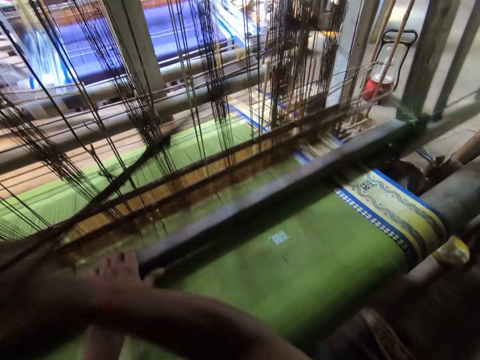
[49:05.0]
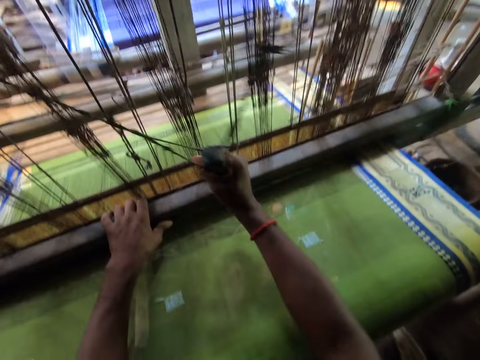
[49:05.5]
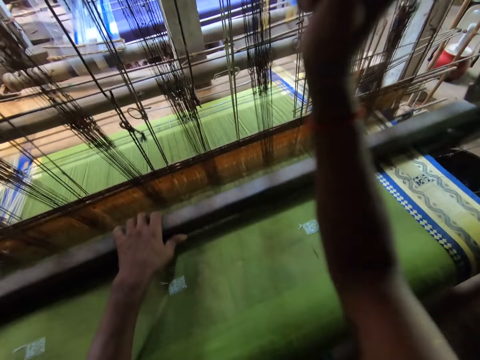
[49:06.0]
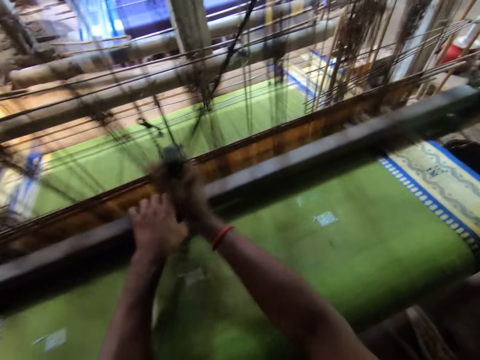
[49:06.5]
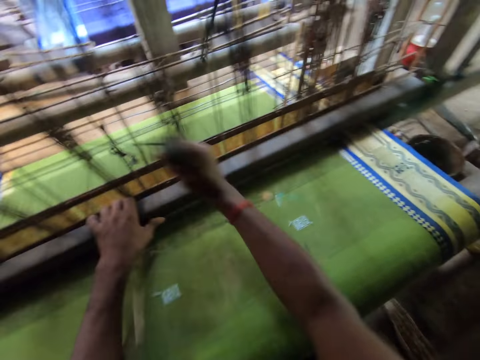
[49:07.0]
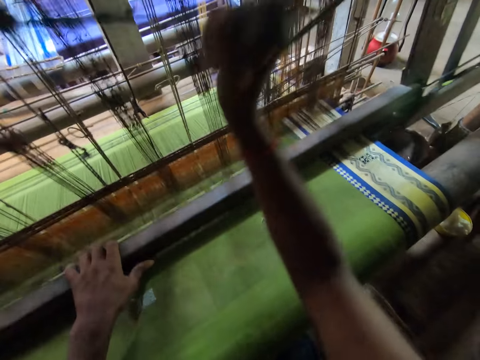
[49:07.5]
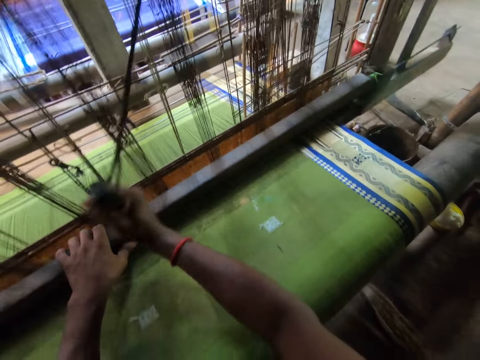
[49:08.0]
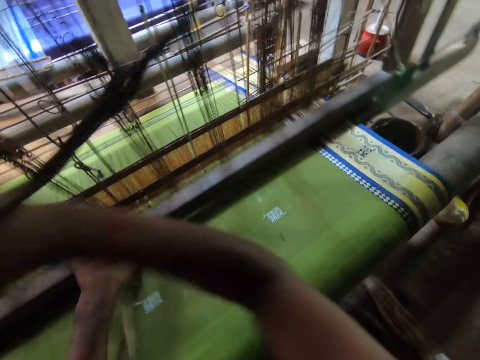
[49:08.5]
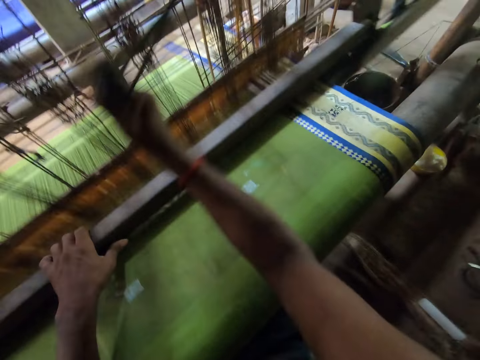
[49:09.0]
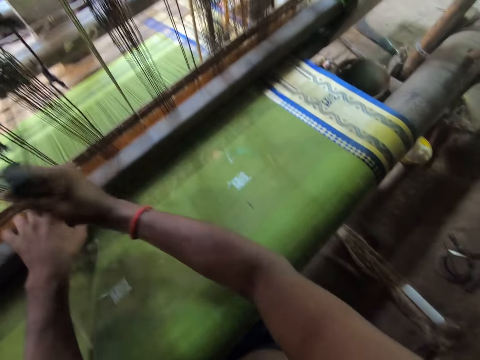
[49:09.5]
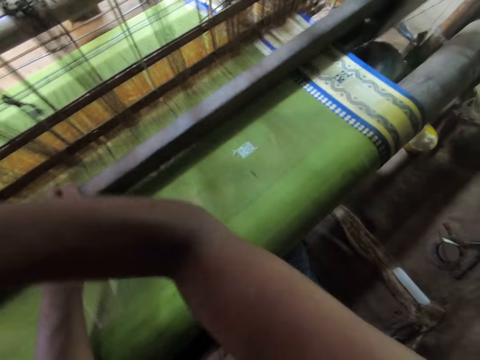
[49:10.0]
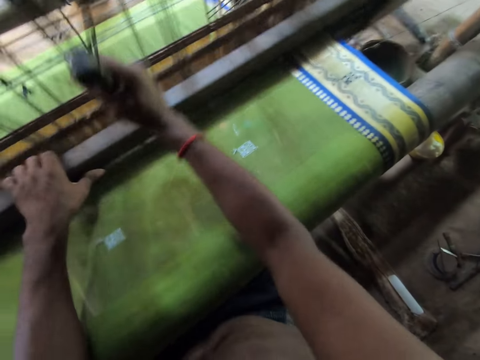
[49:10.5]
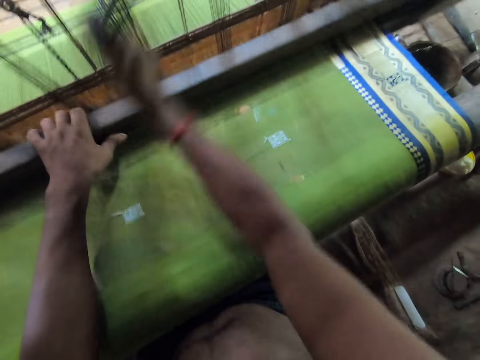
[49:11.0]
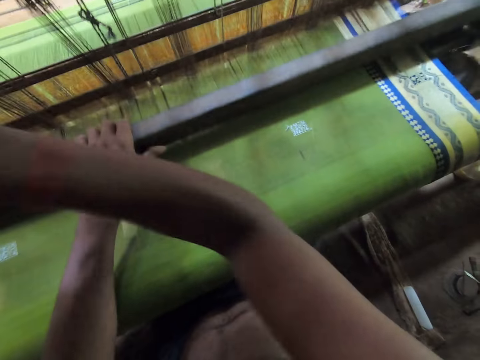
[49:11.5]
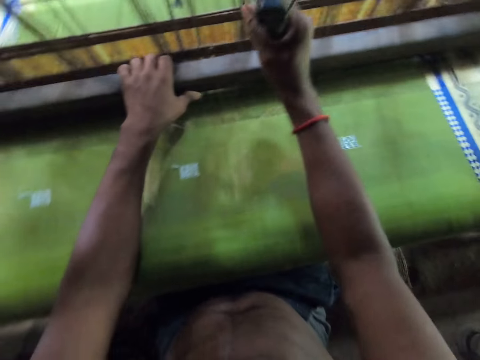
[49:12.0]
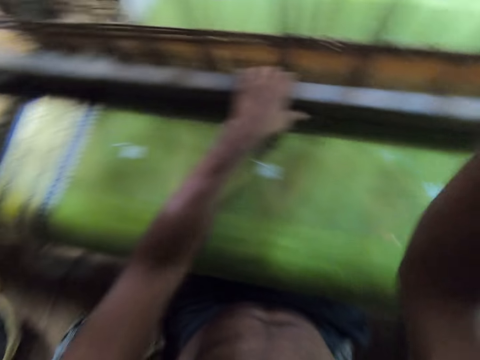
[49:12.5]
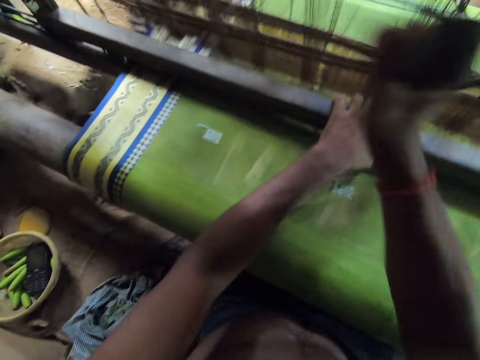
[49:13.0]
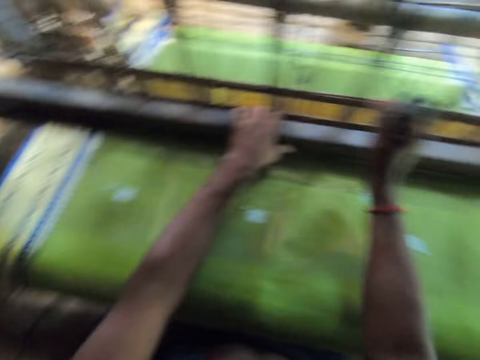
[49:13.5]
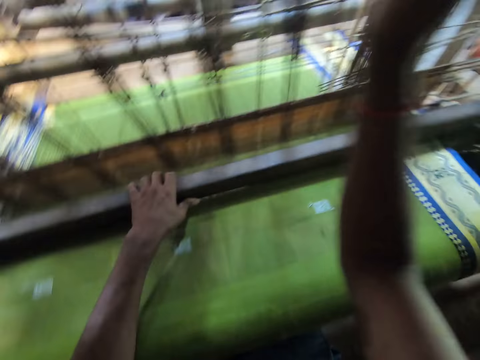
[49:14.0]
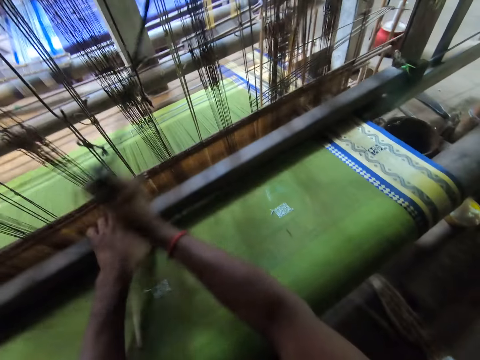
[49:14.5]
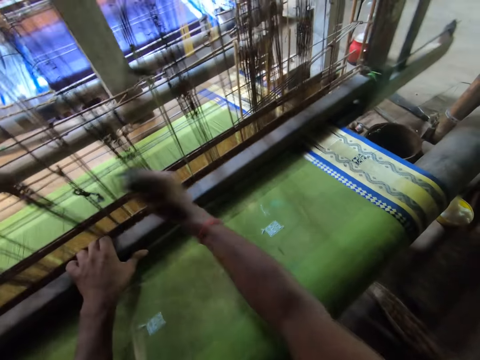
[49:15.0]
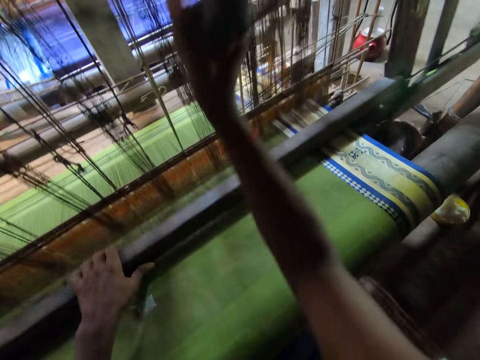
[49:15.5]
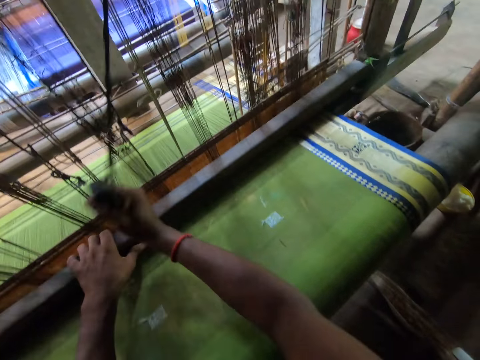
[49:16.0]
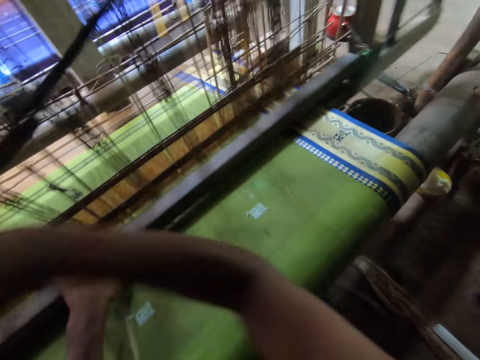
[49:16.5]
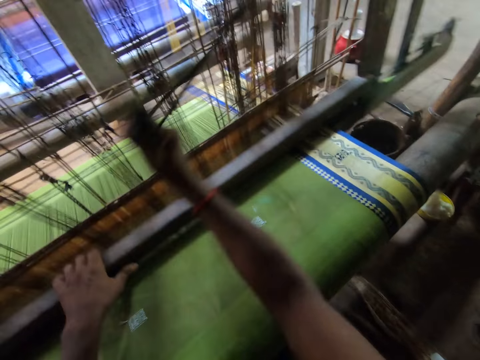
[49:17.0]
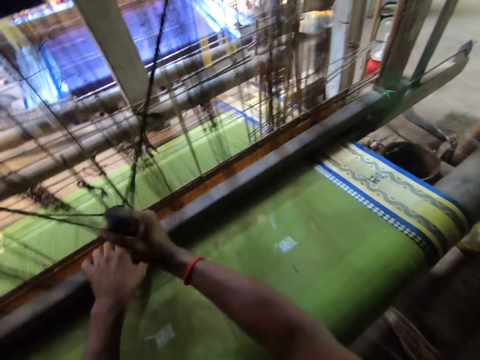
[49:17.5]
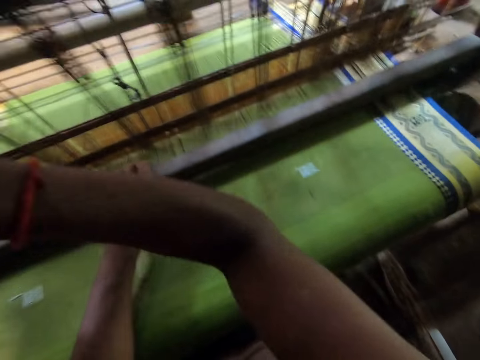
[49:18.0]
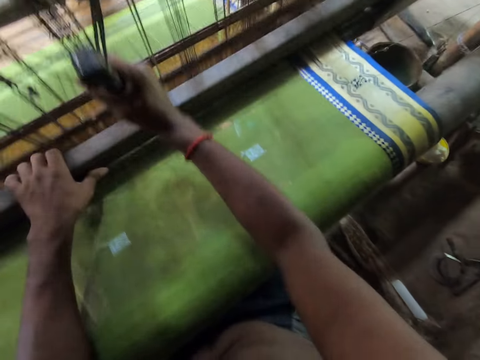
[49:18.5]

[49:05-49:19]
The camera wearer turns around. They sew the carpet with a loom.

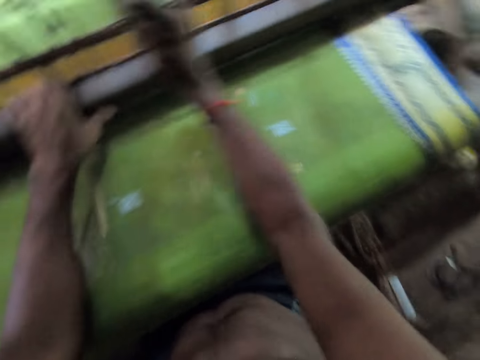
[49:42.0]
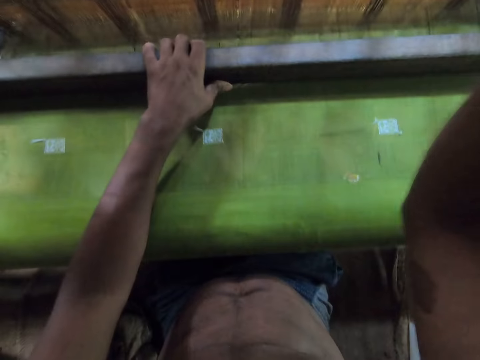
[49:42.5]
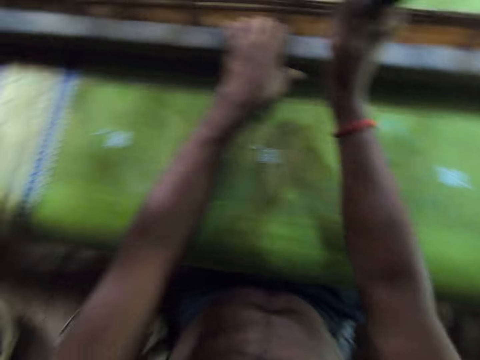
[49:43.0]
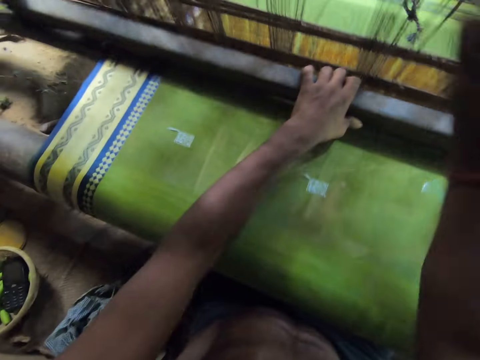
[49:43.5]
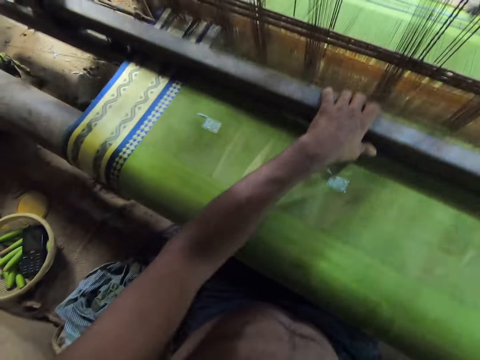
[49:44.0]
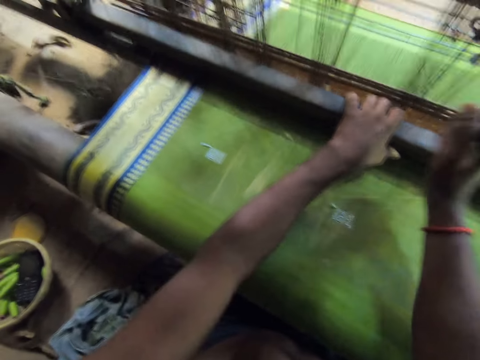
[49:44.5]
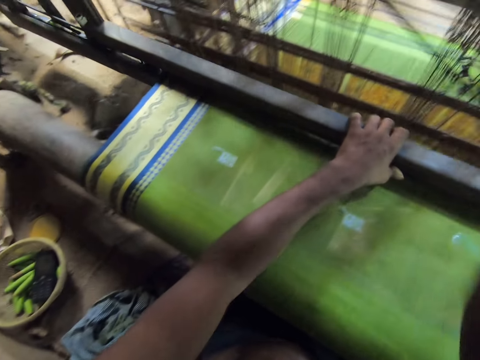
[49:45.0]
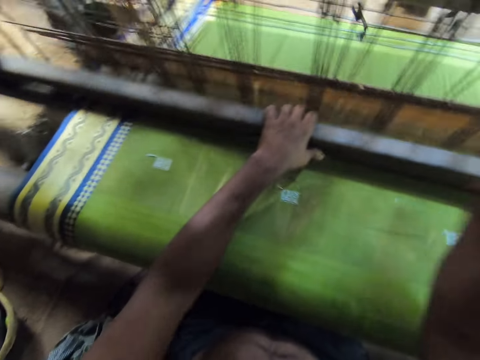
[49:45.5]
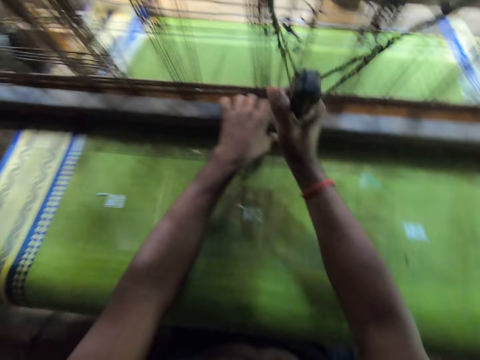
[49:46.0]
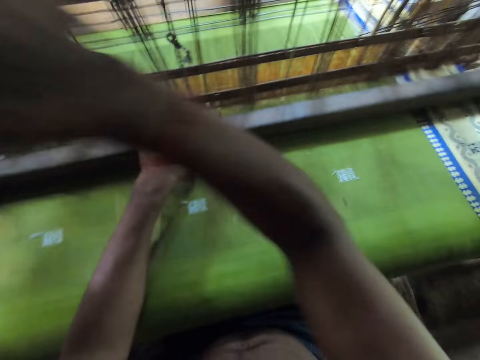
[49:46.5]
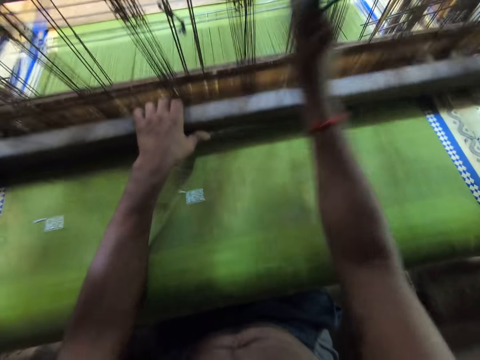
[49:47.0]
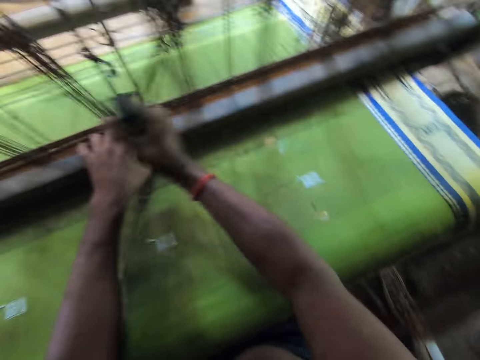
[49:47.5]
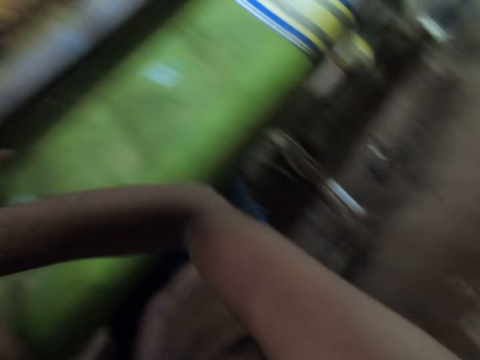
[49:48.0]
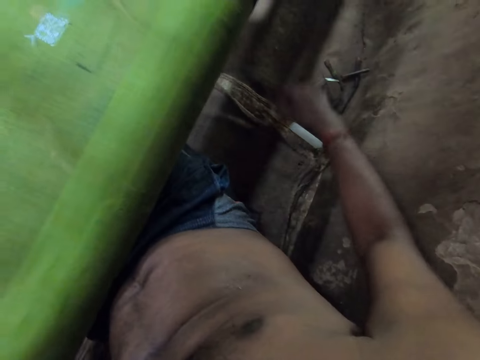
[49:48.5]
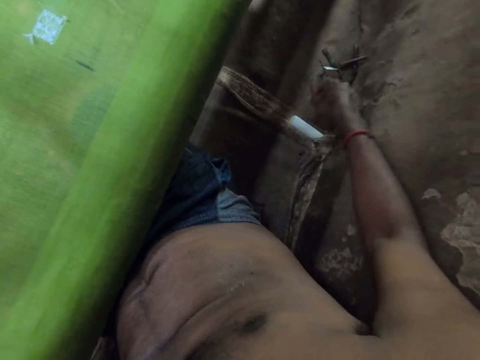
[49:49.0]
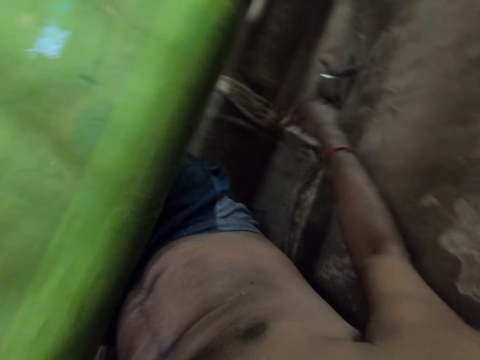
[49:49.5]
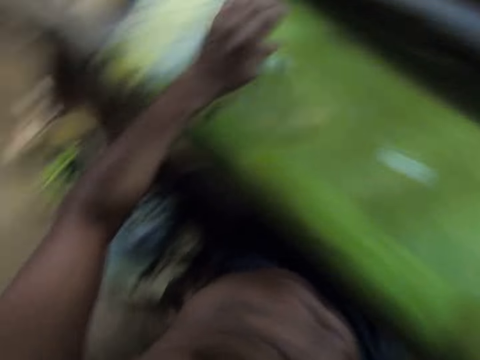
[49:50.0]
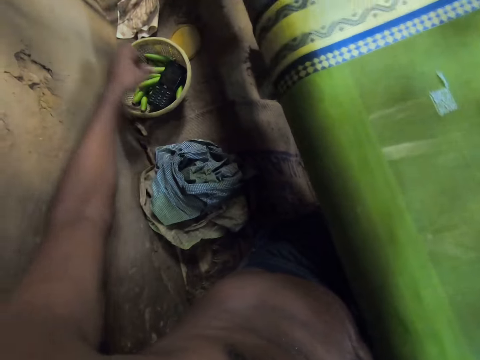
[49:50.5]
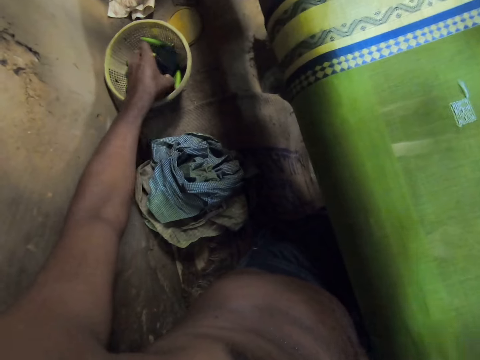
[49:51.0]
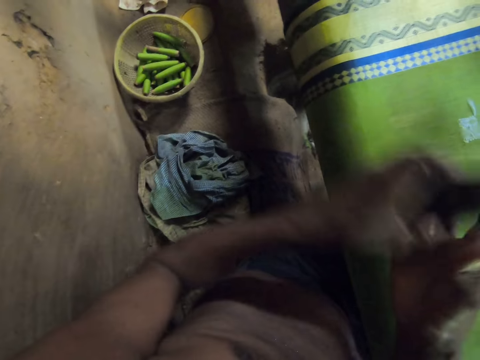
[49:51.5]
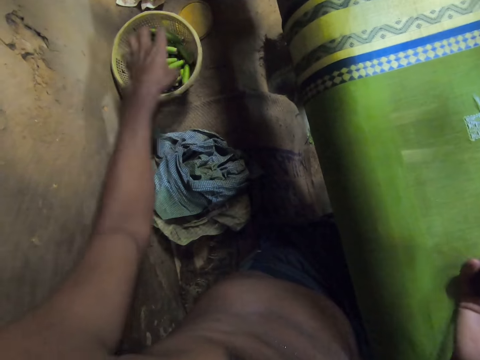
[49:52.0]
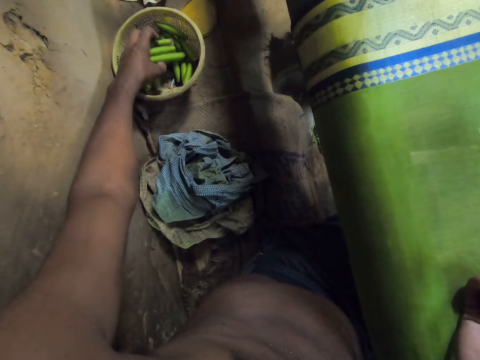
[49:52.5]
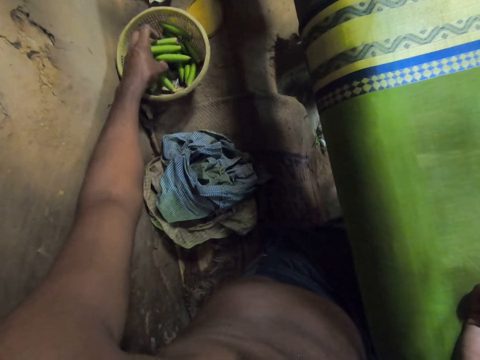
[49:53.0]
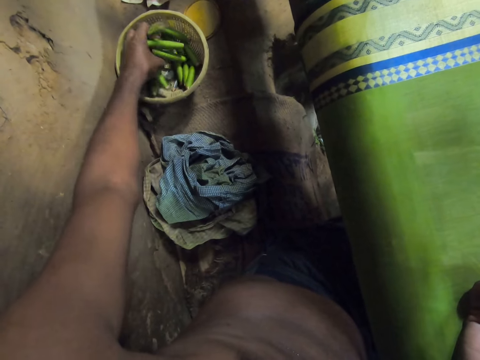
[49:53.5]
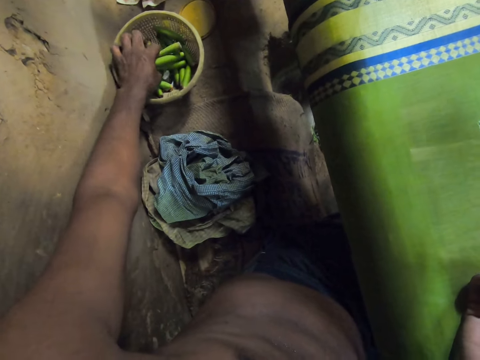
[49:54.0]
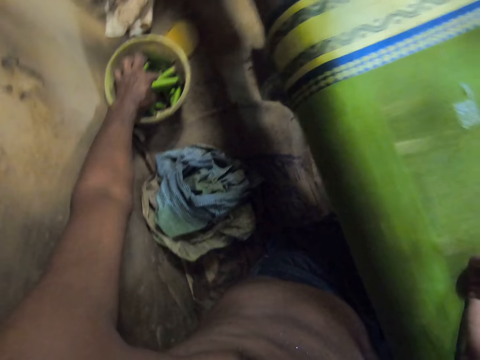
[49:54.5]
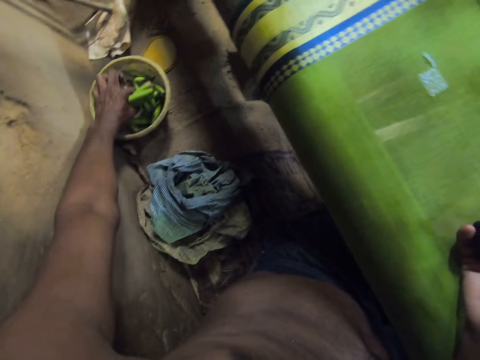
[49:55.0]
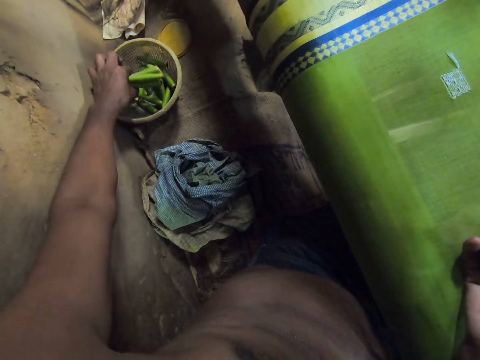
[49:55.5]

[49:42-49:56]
The camera wearer turns around. He sews the carpet with a loom. He picks a phone from a container on the floor with his left hand. He passes the phone from his left hand to his right hand. He picks a piece of metal from the container with his left hand. He searches for something.
